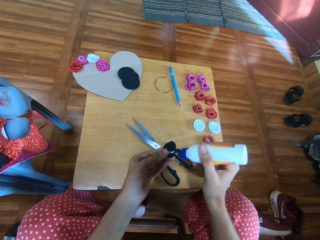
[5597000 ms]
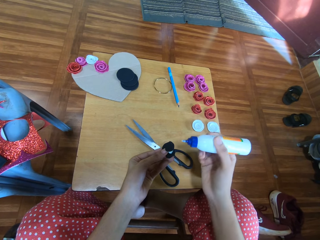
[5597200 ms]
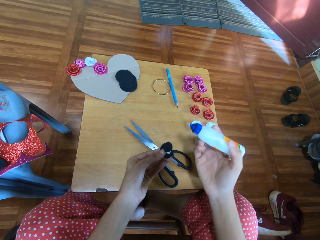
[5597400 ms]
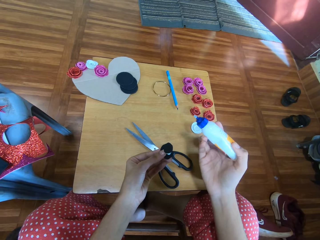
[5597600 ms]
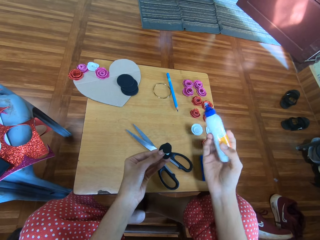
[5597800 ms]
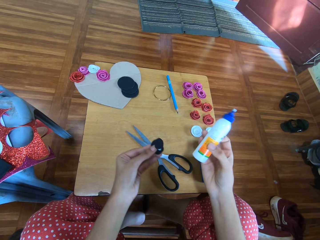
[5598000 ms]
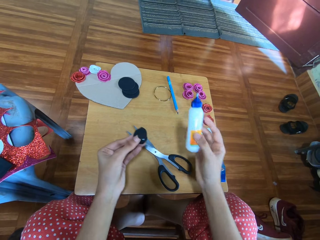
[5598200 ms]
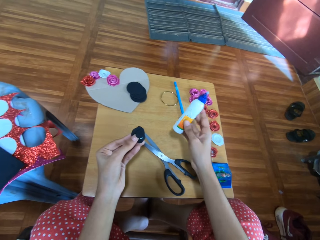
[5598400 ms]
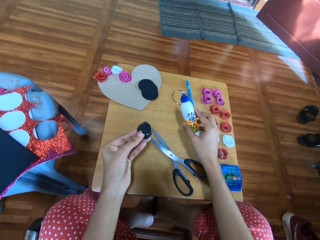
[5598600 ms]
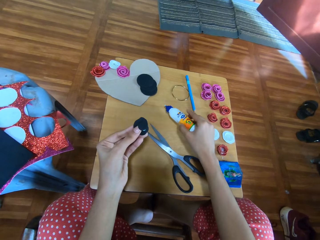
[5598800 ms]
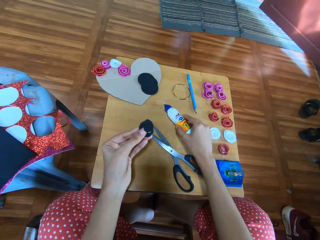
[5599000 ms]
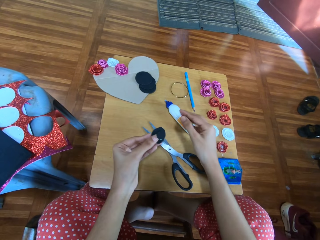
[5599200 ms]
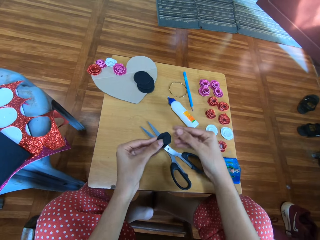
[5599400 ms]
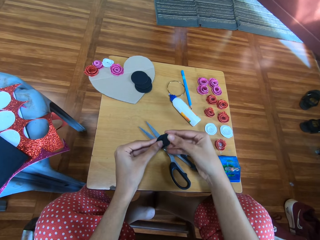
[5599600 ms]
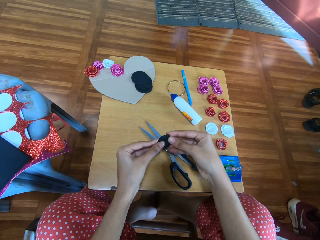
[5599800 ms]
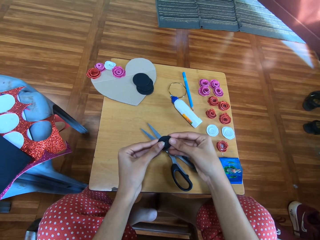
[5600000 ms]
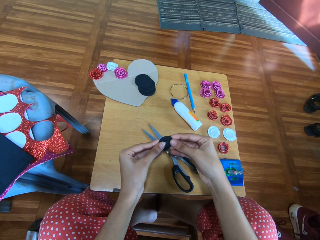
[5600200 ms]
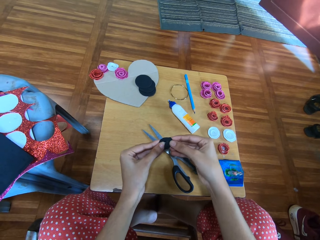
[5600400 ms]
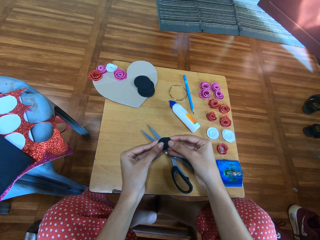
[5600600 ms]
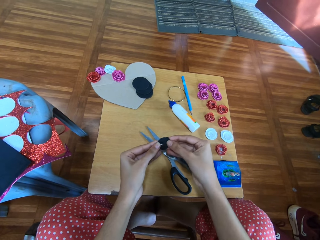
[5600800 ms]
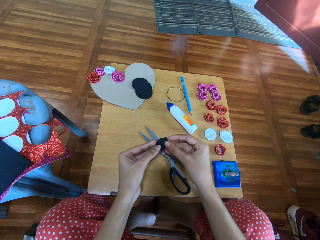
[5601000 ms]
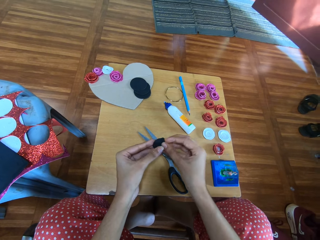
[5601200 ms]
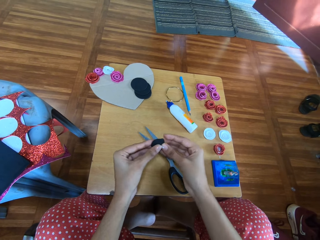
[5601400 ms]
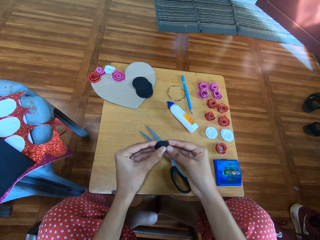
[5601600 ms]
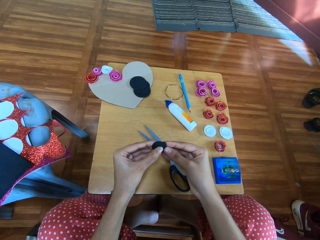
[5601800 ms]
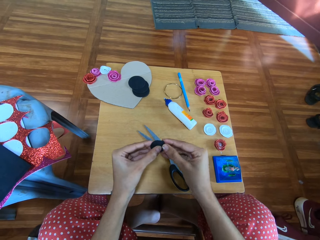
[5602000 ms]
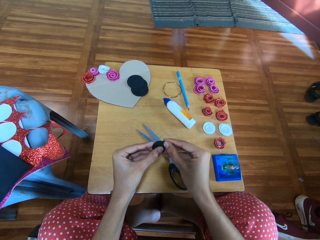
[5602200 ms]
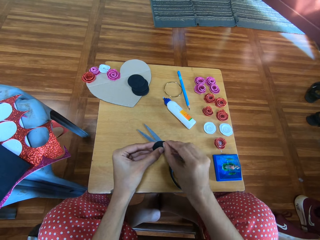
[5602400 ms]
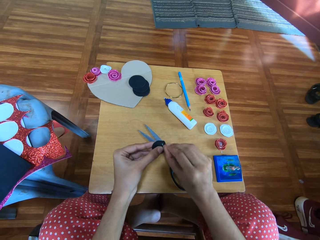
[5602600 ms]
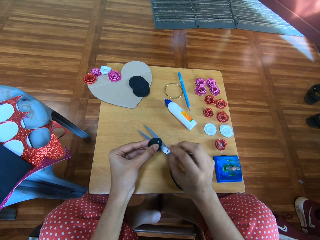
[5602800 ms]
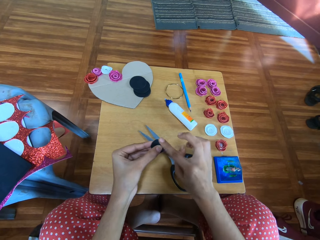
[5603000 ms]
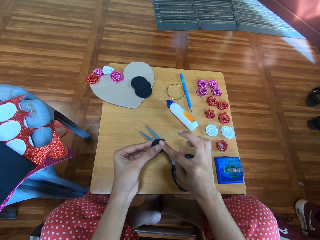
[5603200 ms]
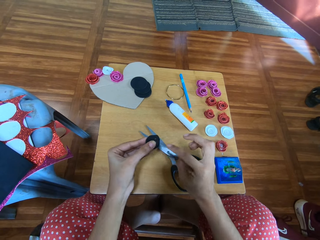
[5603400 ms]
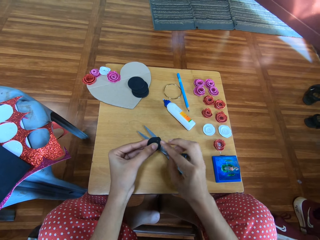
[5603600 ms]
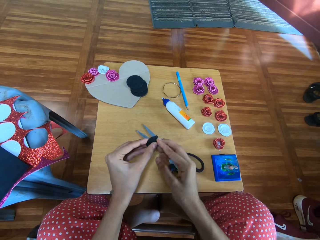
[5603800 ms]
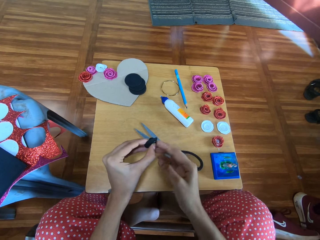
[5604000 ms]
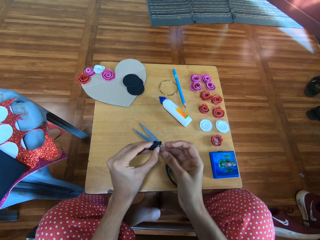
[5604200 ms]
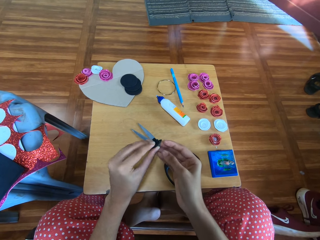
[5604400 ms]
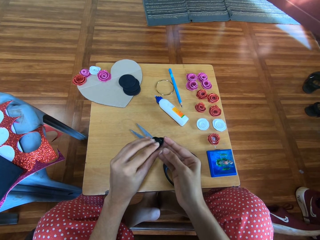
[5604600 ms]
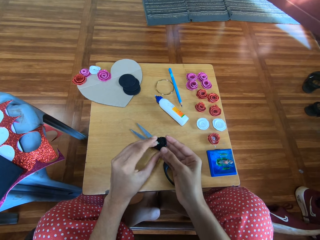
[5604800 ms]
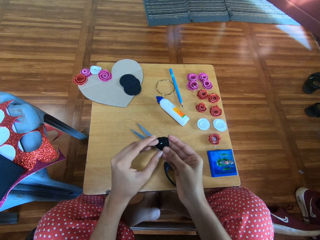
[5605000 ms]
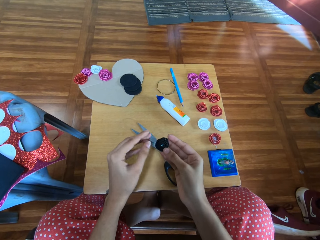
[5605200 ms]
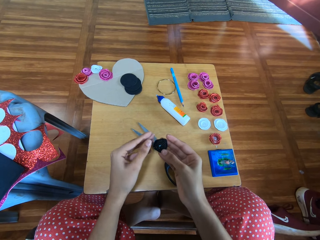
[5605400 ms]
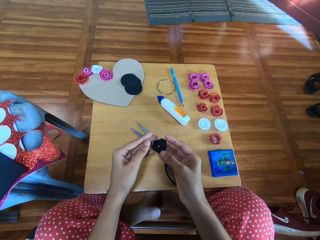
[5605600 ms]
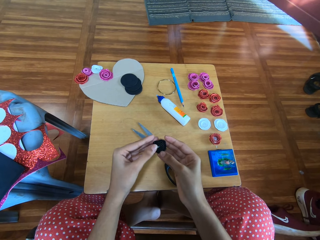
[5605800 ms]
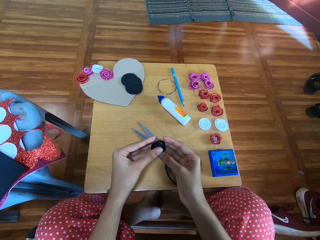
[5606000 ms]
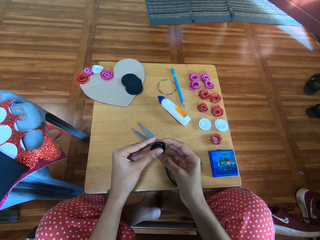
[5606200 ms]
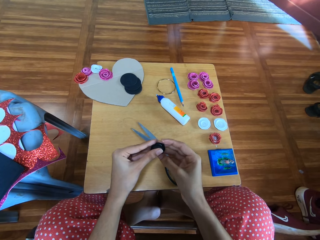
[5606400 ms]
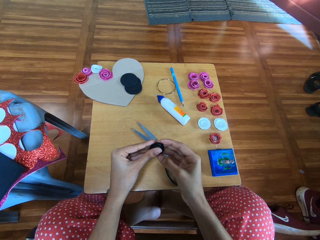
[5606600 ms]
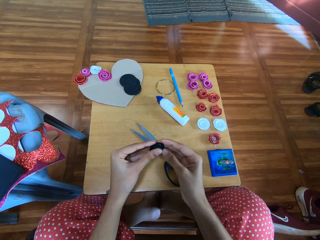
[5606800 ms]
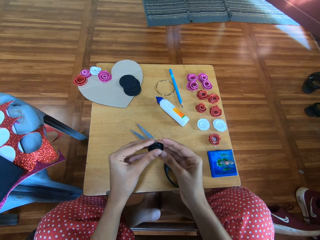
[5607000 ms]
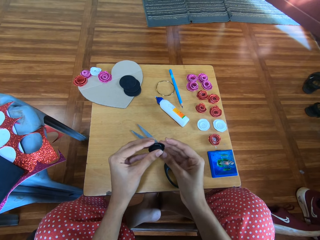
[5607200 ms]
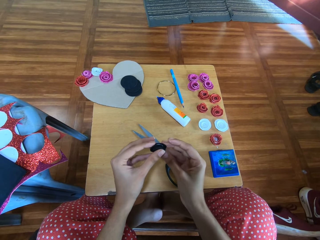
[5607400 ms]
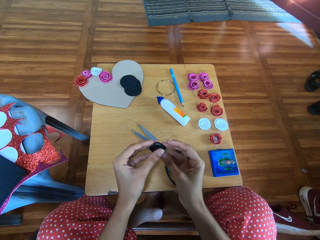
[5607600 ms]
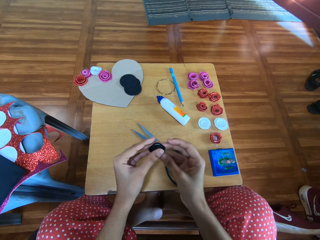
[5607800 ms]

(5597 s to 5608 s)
The camera wearer swings the hand that is holding a bottle of glue. They drop the bottle of glue on the table. They swing the hand. They press the paper flower with both hands. They hold the flower ribbon. They spread the glue on the flower ribbon. They turn the flower ribbon. They swing the hand. They hold the flower ribbon.

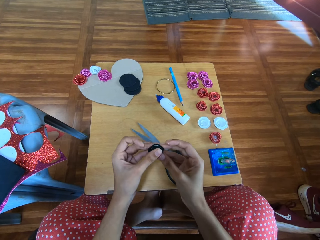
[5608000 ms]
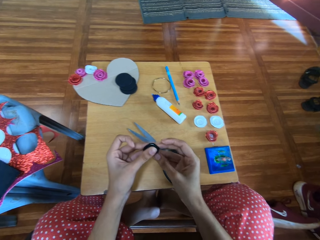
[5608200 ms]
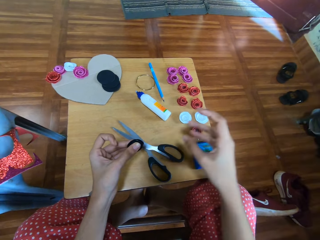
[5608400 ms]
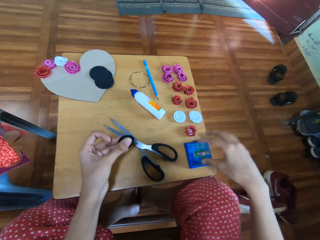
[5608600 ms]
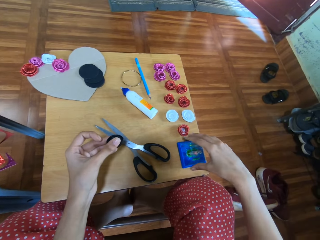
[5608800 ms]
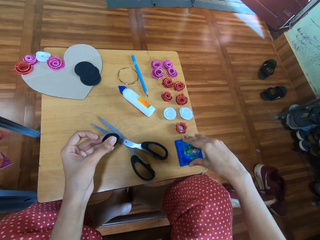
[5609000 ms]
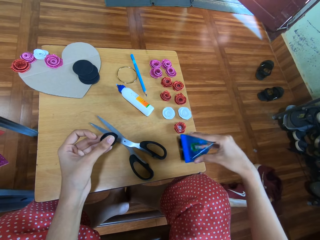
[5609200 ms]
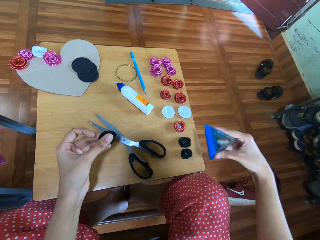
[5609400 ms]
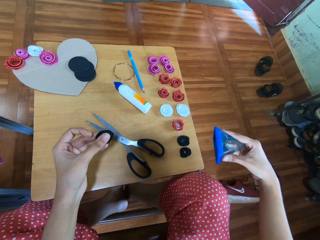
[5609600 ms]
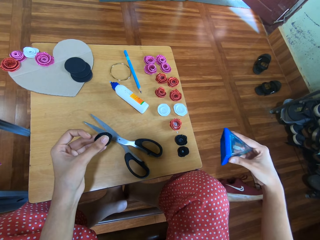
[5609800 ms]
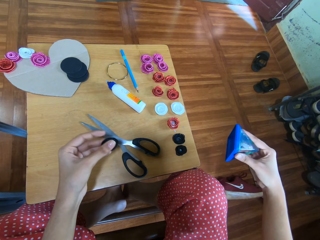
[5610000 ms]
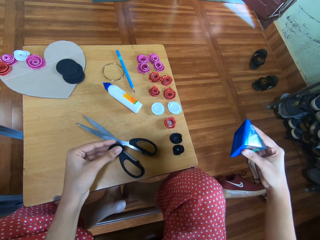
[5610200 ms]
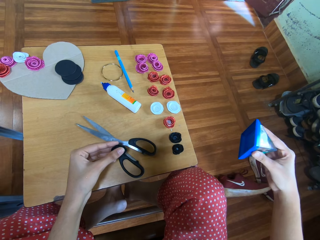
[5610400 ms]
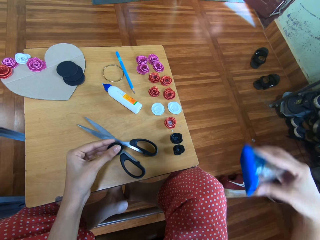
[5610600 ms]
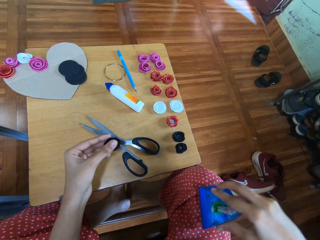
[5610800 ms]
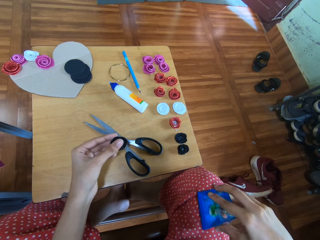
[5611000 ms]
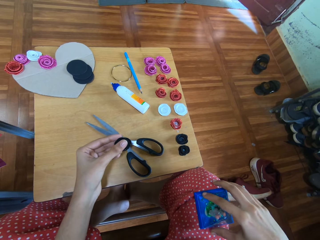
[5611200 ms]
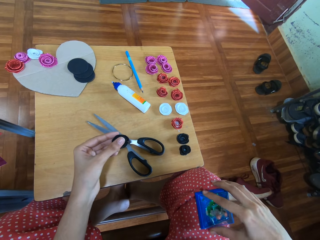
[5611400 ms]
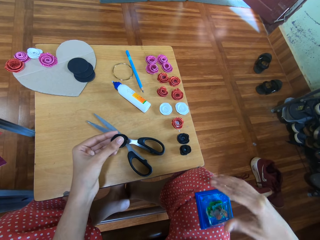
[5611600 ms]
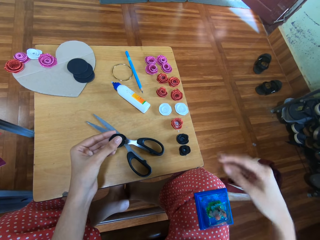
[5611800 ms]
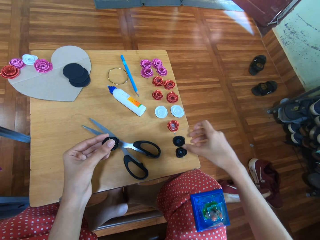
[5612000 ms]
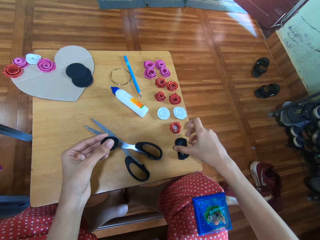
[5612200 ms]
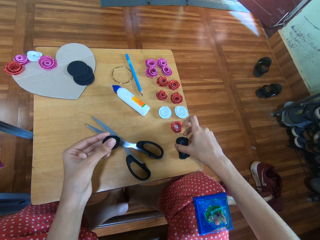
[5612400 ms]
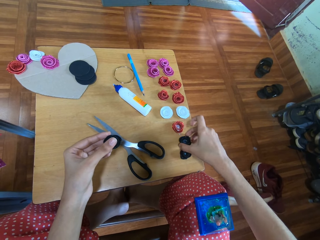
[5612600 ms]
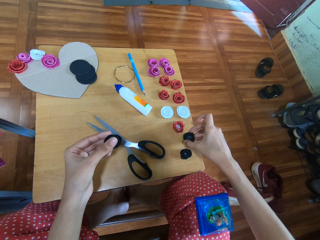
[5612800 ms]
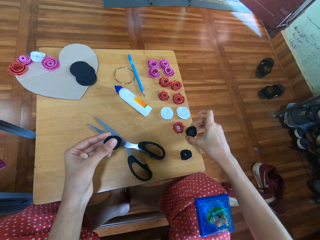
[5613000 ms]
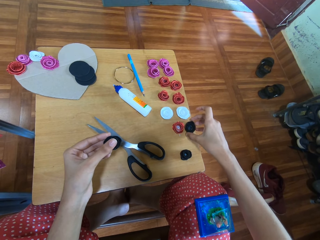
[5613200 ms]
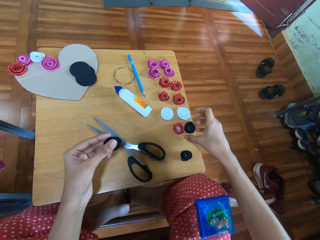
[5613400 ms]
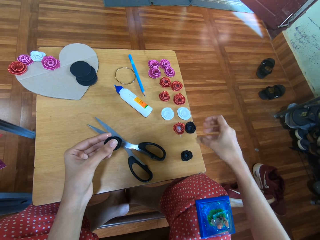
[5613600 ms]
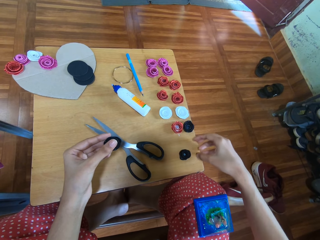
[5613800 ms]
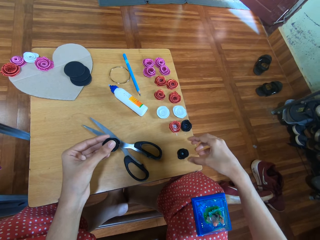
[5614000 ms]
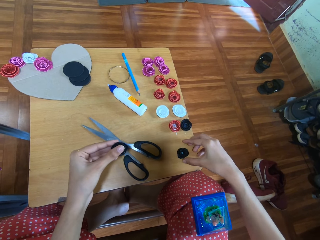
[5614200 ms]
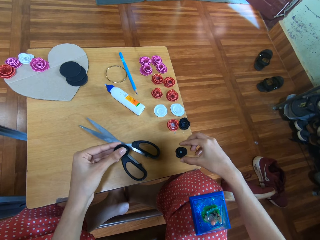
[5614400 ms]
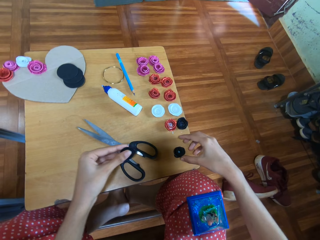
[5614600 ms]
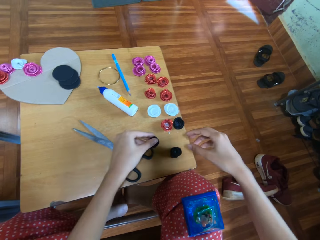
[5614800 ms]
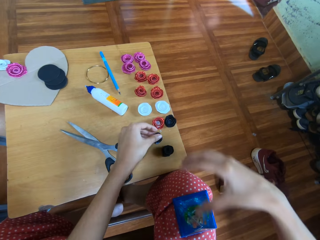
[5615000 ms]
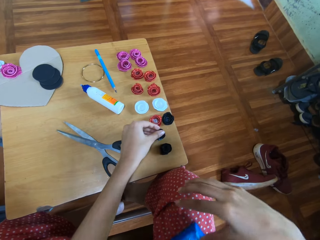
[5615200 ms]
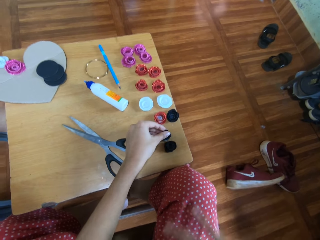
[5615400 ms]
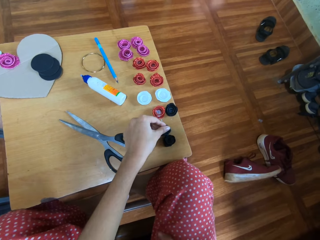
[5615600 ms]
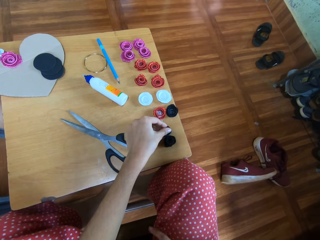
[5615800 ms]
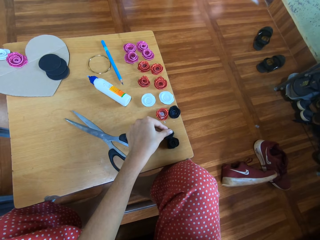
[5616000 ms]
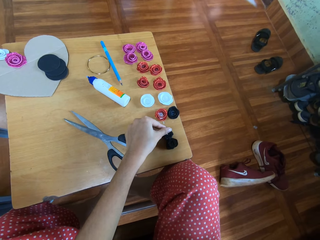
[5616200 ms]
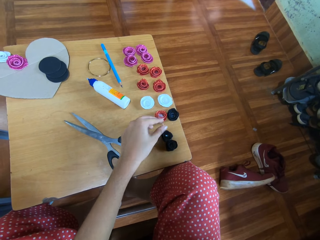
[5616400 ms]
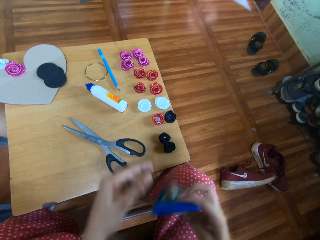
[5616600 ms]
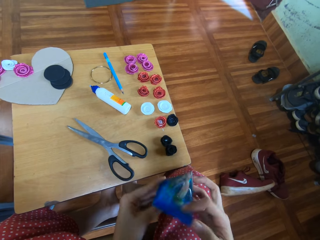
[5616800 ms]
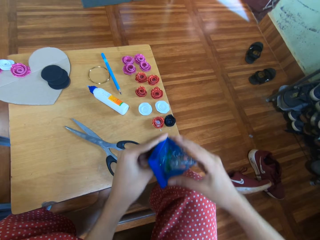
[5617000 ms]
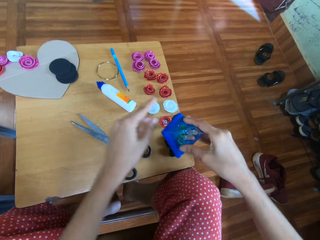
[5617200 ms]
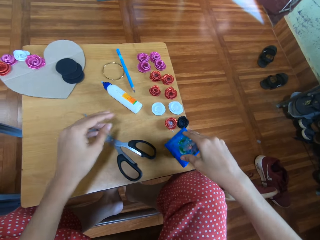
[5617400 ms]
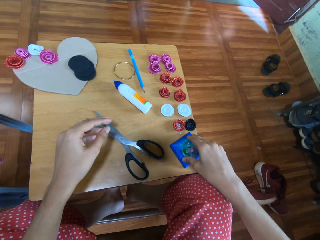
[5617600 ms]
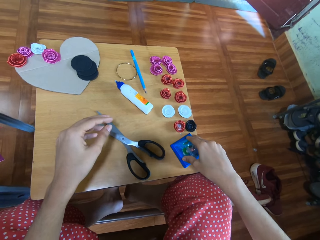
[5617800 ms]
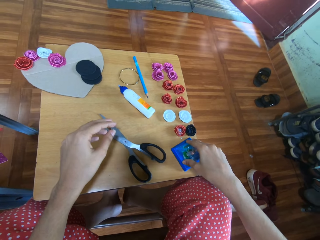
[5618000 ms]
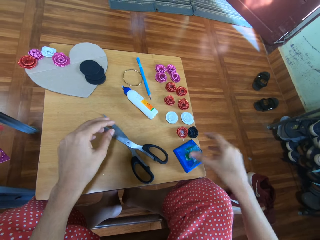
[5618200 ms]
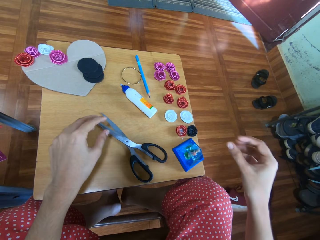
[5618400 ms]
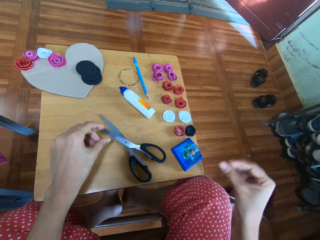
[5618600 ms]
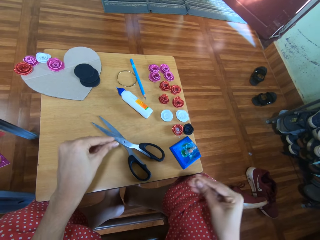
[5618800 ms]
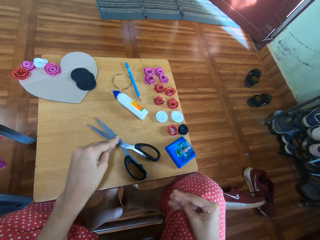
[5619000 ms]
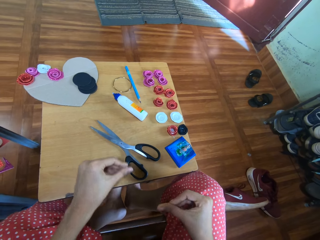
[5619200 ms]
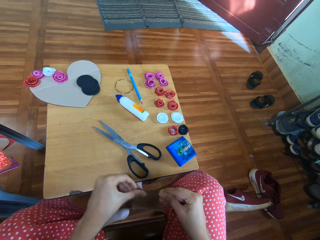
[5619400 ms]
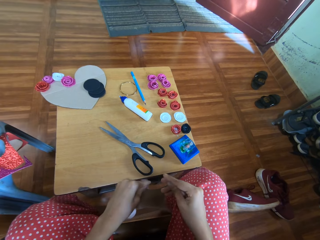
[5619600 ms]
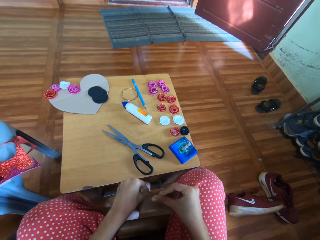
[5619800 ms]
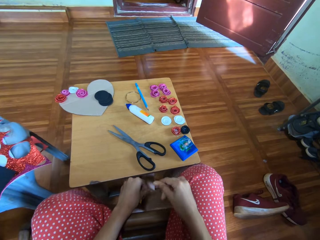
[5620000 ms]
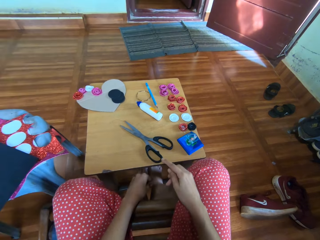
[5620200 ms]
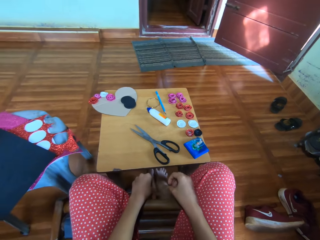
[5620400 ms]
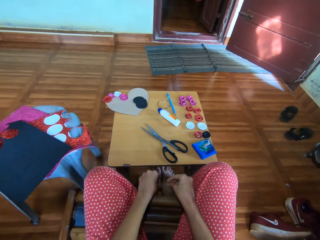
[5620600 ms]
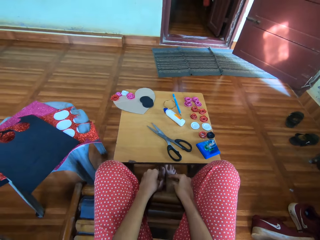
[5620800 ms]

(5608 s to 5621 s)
The camera wearer swings the hand. She picks a one-inch circle punch from the table with her right hand. She carries something. She swings the hand. She drops the one-inch circle punch on her right thigh. She swings the hand. She picks a paper flower from the table with her right hand. She moves a flower ribbon on the table. She drops the paper flower on the table. She swings the hand. She swings the hand that is holding the flower ribbon. She swings the hand. She picks the one-inch circle punch from the table with her right hand. She picks the one-inch circle punch from her thigh with her right hand. She swings the hand. She holds something. She swings the hand. She drops the one-inch circle punch on the table. She swings the hand. She feels her hands. She moves the fingers.
